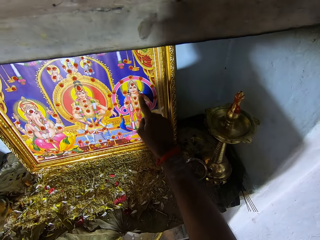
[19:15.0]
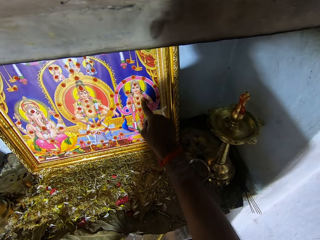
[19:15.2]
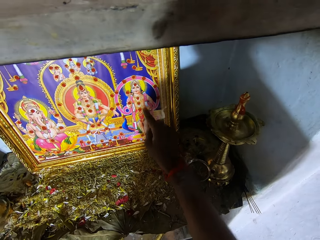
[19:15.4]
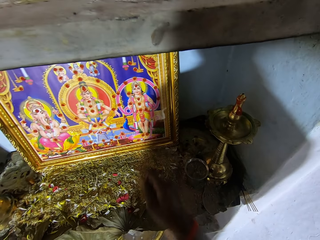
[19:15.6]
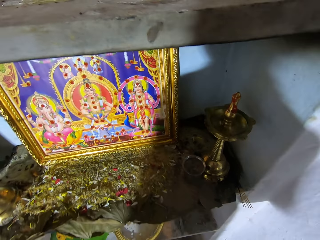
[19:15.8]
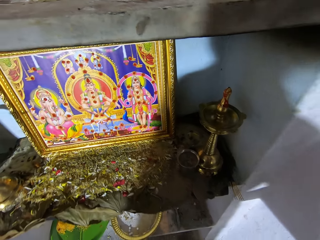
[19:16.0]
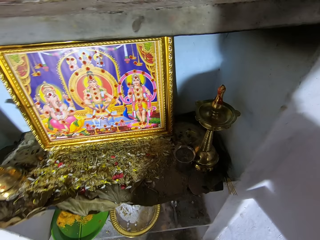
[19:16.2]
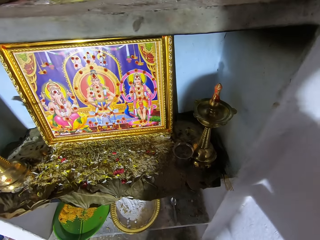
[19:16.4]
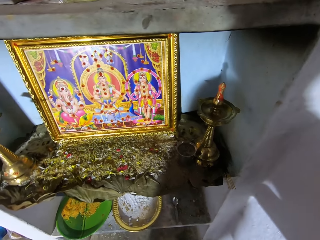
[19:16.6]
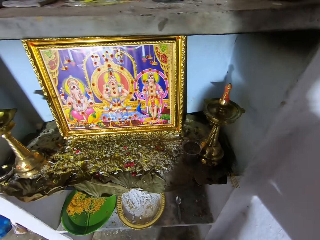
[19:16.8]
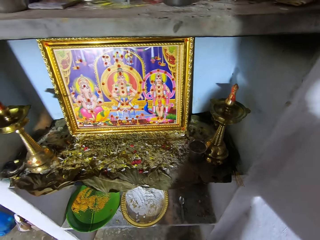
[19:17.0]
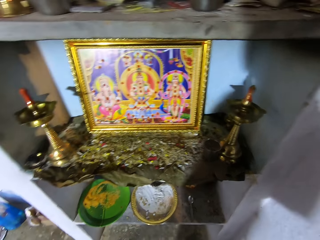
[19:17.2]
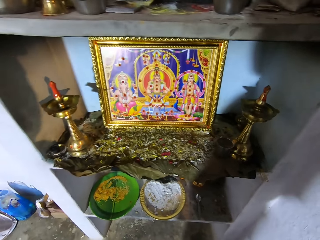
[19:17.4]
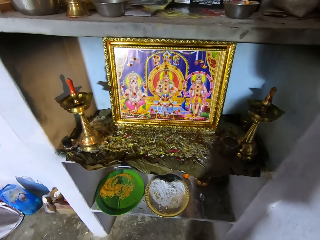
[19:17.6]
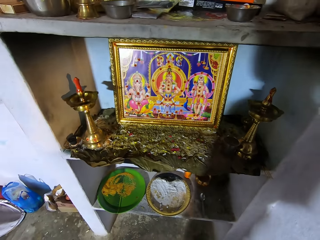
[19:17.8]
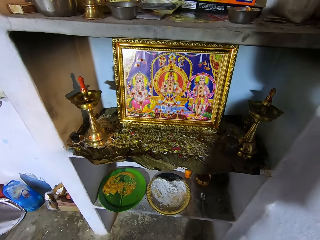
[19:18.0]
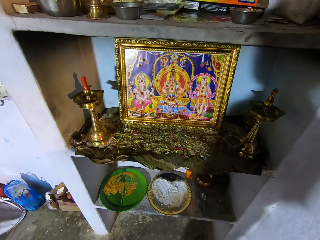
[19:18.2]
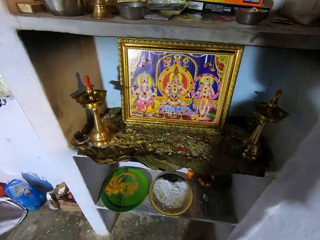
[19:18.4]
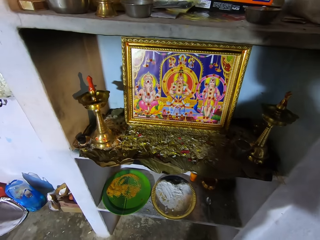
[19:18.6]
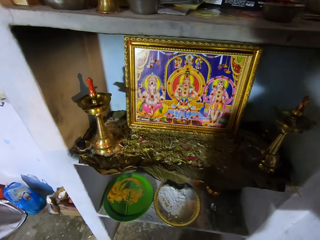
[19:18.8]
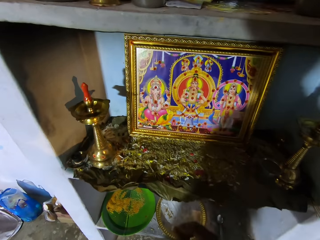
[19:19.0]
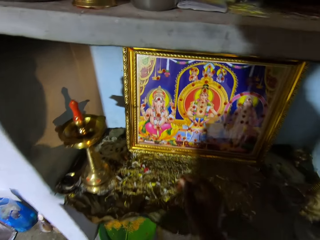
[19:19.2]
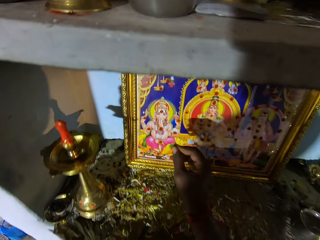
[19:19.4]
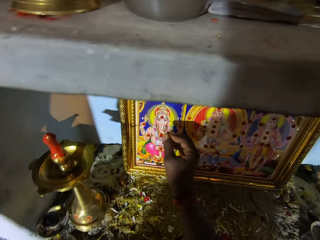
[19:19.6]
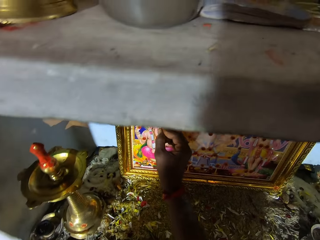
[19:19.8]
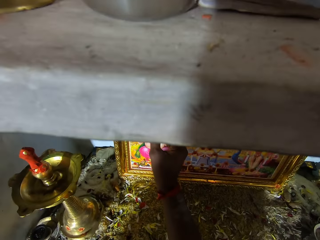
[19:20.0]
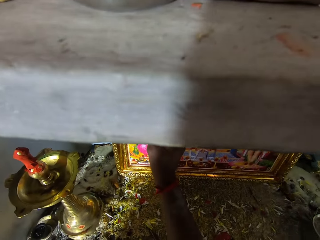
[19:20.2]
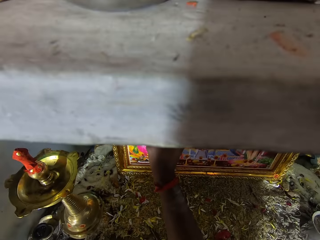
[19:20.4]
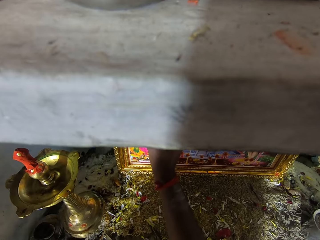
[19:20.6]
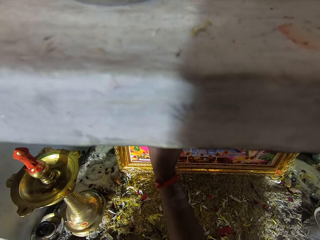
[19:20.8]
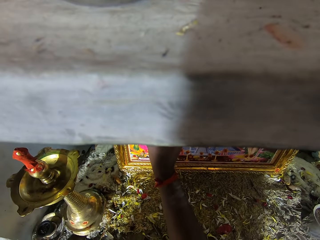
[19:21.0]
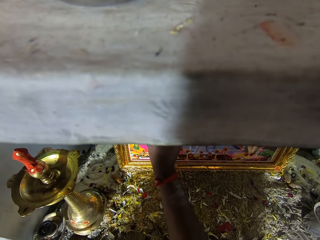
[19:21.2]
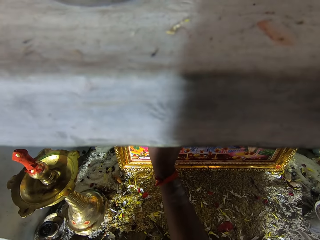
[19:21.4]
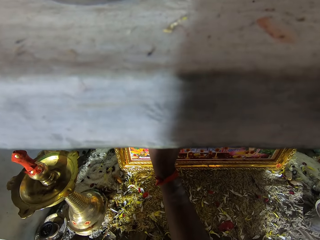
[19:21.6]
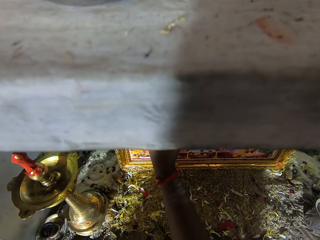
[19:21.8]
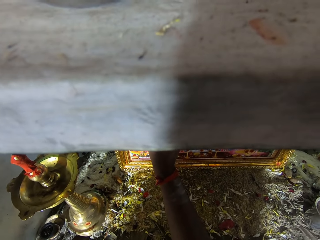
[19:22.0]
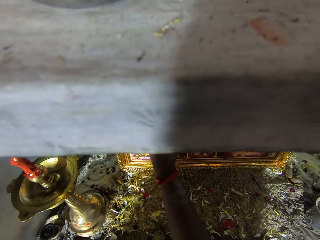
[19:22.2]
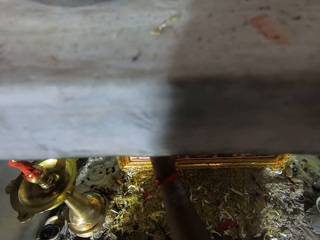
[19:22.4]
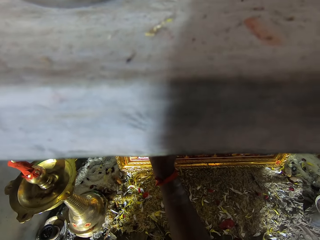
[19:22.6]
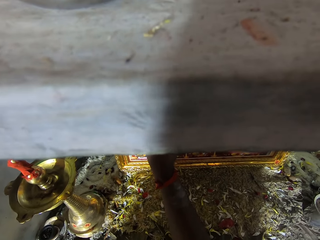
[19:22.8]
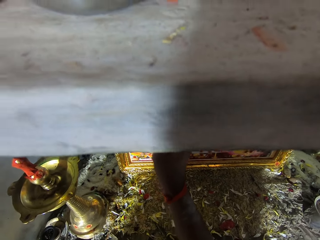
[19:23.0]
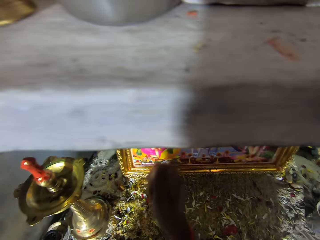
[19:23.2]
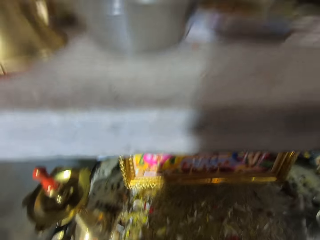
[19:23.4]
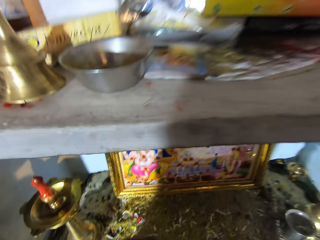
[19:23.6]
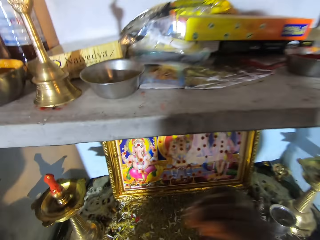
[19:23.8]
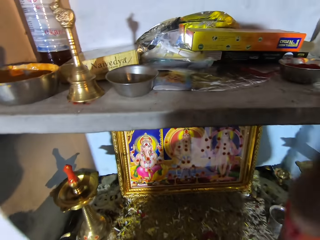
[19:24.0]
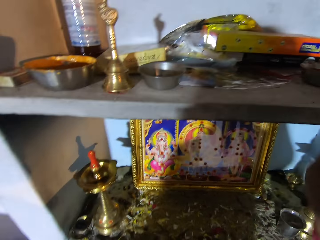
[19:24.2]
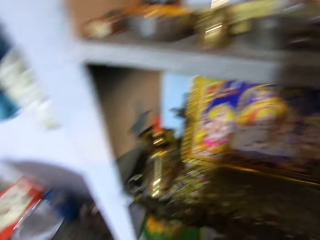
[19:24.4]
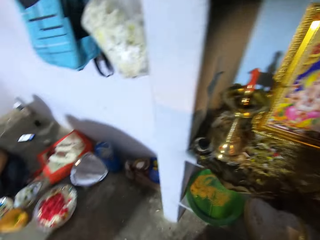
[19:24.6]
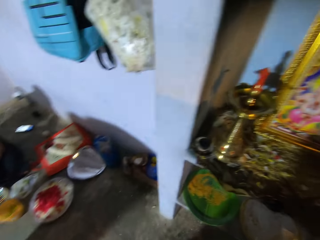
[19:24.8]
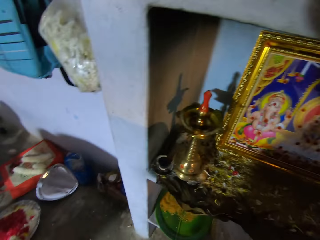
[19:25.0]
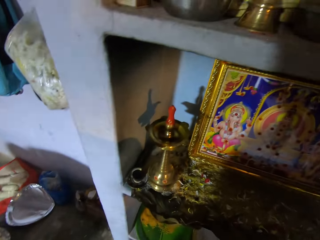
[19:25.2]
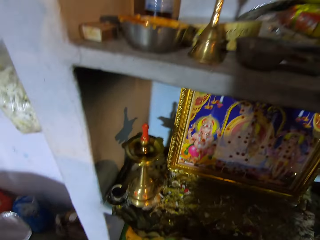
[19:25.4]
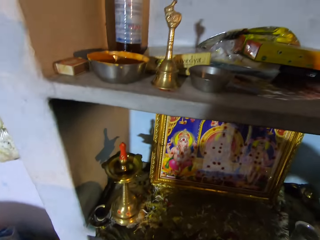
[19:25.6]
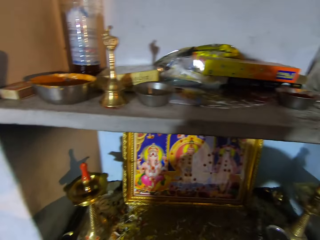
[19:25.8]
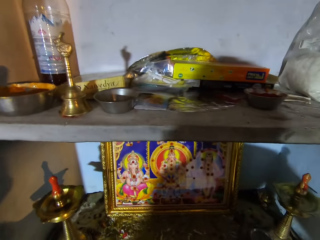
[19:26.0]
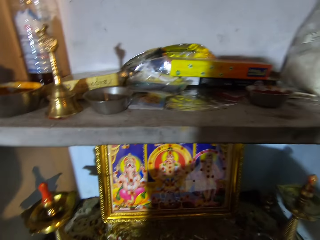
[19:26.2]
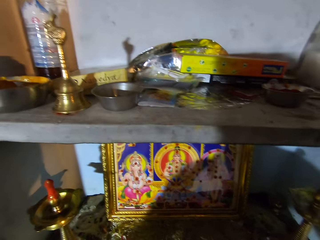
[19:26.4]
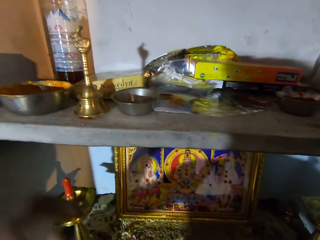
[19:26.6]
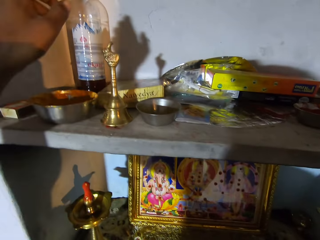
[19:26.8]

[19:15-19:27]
The camera wearer draws in a frame. They decorate the goddess portrait. They drop something.

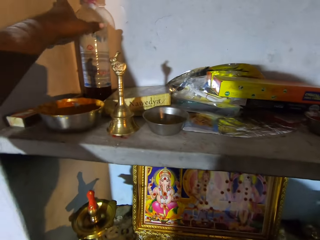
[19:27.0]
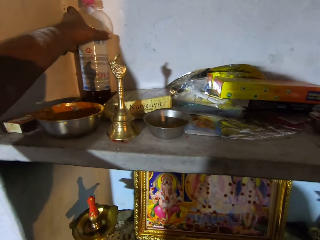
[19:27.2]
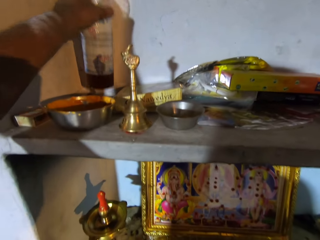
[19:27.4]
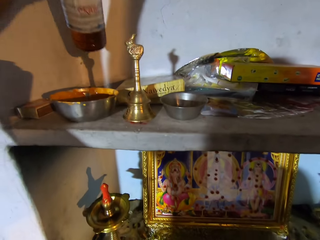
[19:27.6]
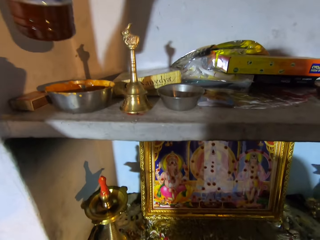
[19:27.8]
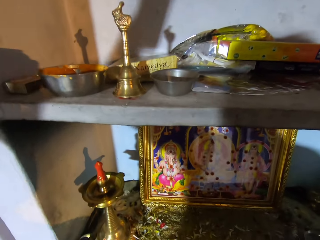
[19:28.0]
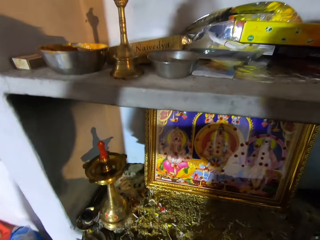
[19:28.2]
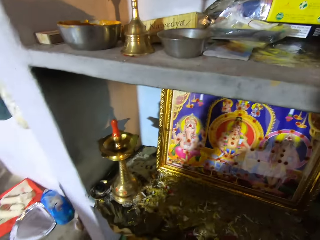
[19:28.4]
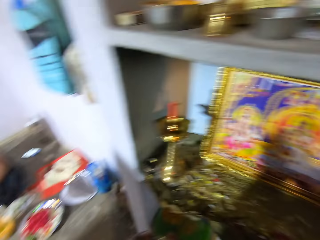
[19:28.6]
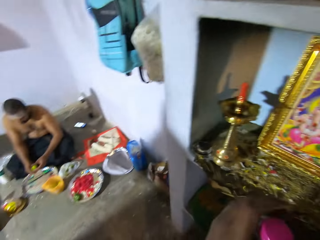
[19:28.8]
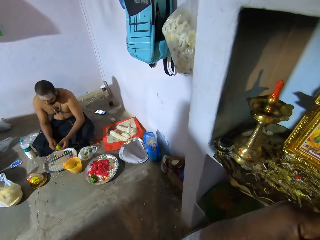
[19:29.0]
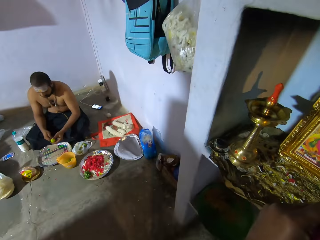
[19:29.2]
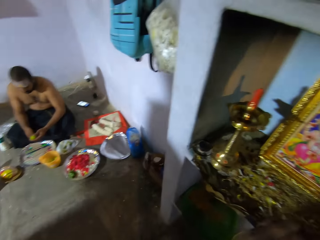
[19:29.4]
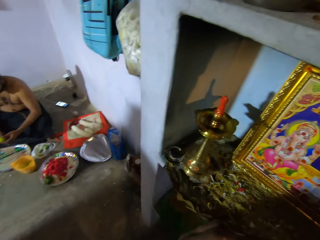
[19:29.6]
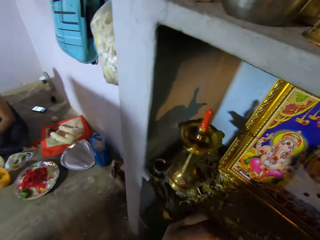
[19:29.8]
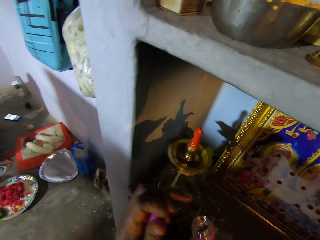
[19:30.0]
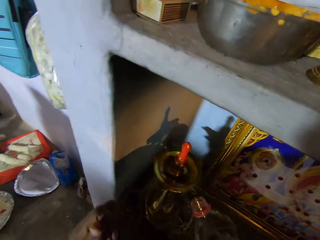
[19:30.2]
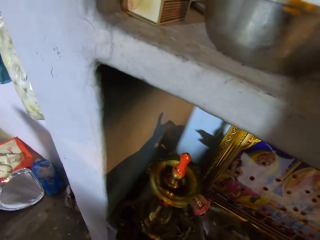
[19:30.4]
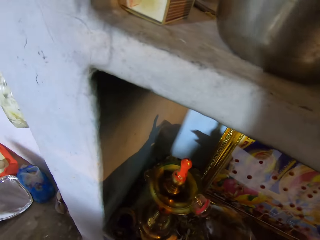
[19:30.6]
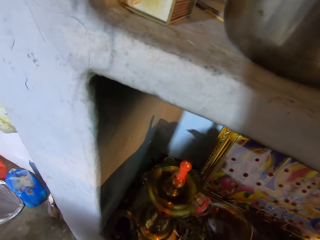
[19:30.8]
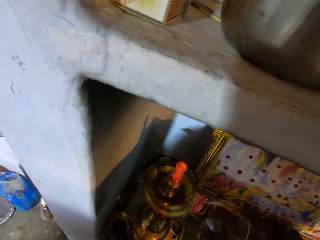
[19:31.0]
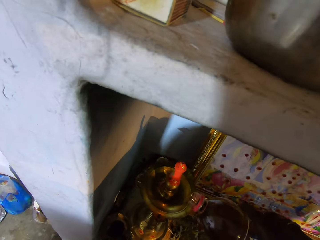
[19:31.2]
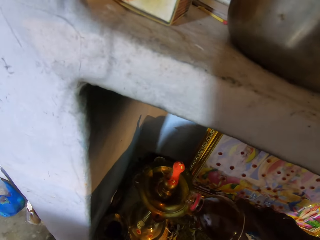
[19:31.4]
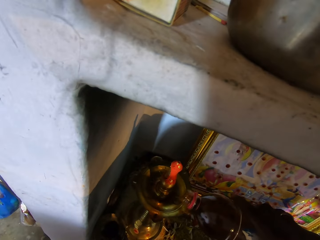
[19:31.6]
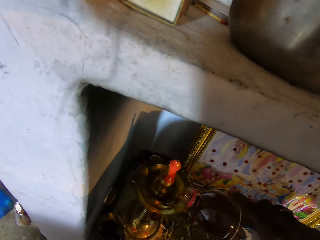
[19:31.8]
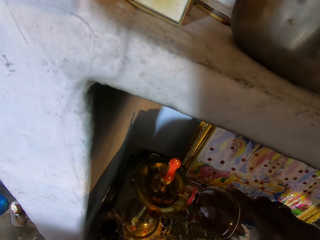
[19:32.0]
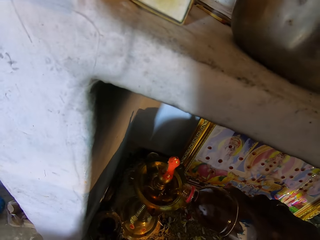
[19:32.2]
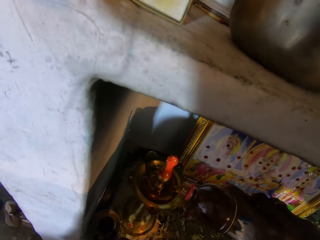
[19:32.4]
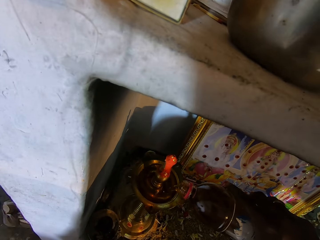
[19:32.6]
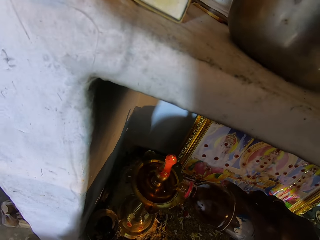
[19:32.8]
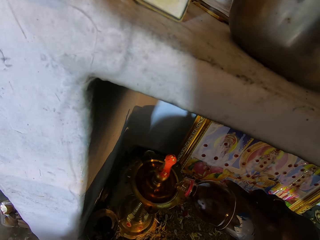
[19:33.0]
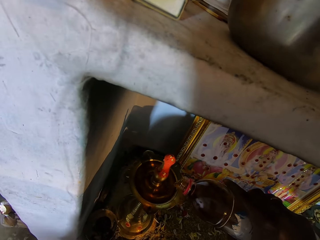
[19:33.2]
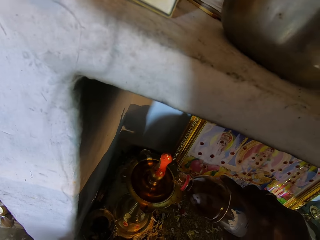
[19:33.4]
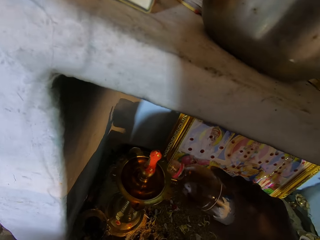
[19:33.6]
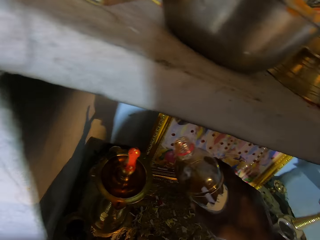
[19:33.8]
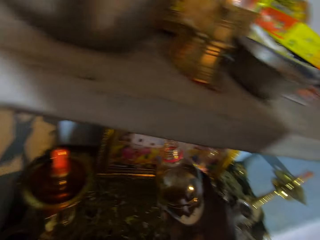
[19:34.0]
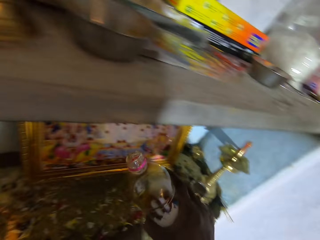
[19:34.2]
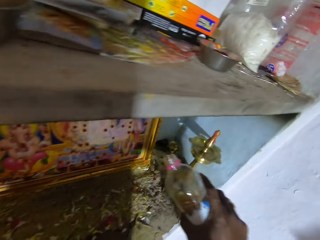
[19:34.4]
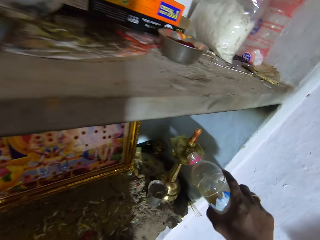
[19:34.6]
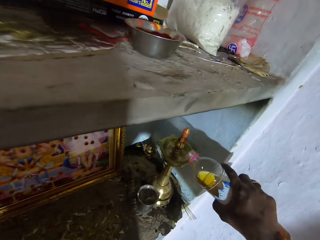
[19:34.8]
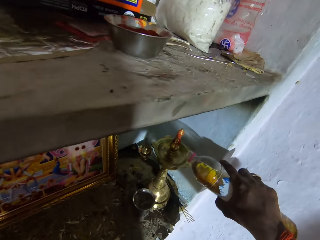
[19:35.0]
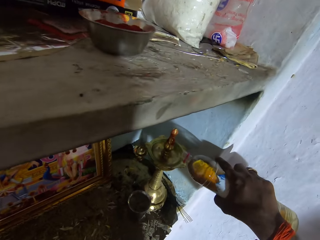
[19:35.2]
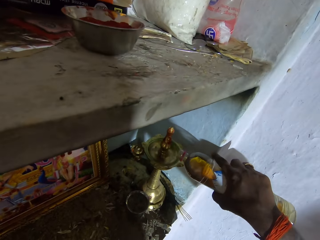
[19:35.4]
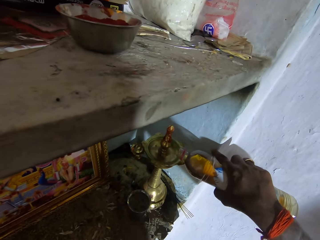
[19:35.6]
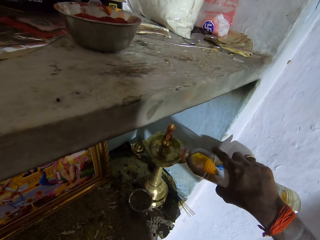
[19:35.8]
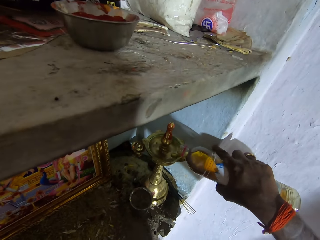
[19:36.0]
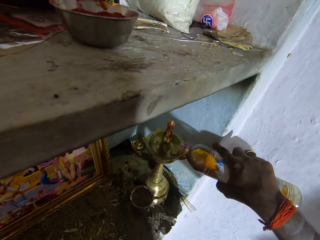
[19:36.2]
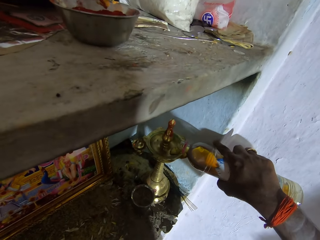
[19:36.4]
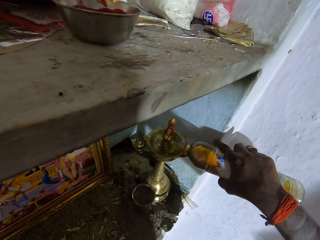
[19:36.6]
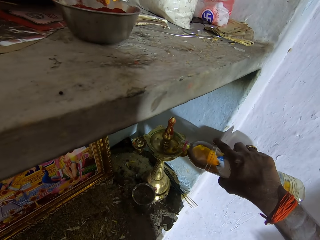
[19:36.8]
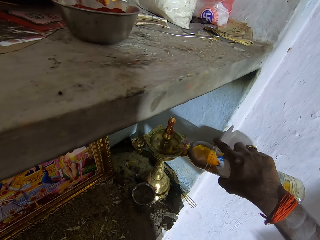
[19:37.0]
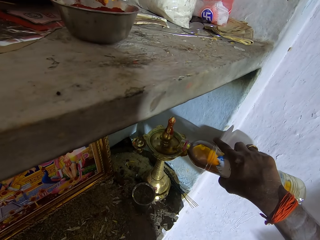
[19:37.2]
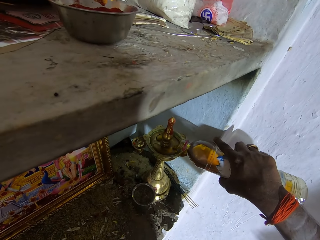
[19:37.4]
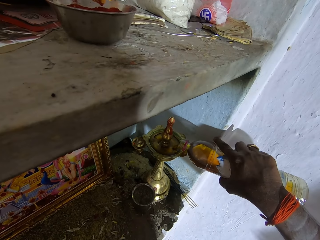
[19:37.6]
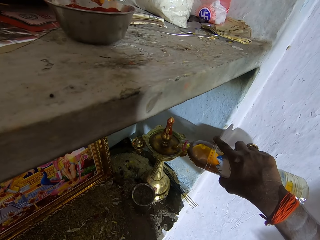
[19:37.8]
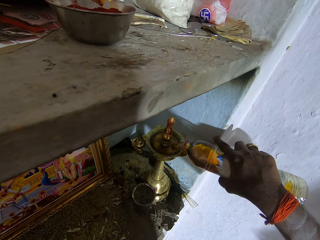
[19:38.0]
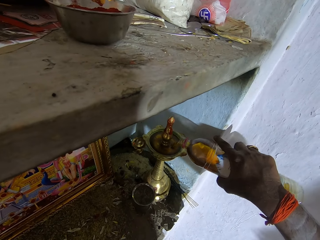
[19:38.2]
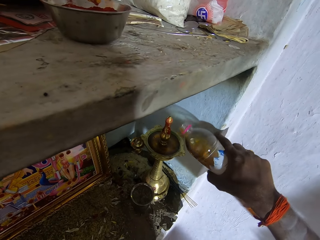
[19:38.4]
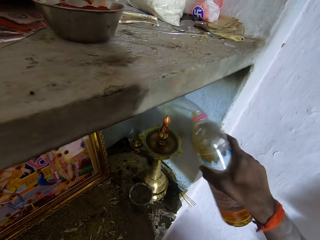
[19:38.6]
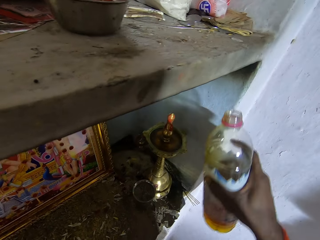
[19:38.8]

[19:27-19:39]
The camera wearer picks up a bottle of oil. They open the oil bottle. They pour oil in the temple lamps.
